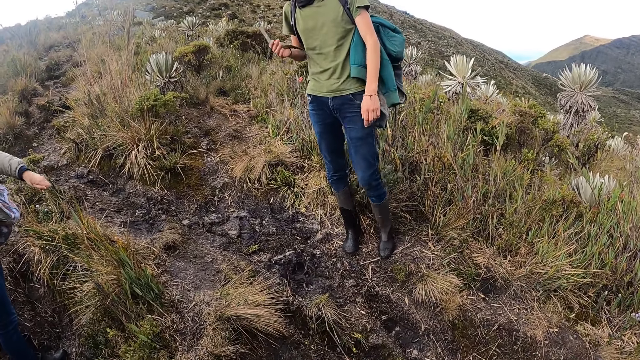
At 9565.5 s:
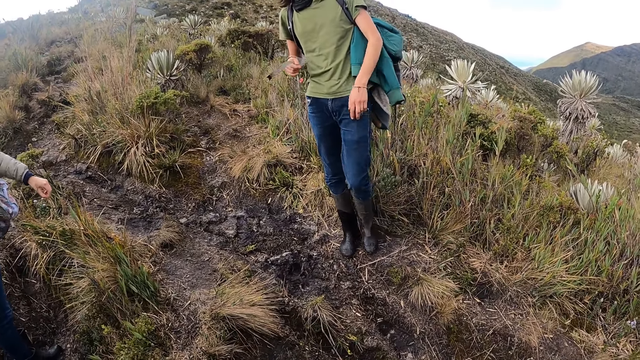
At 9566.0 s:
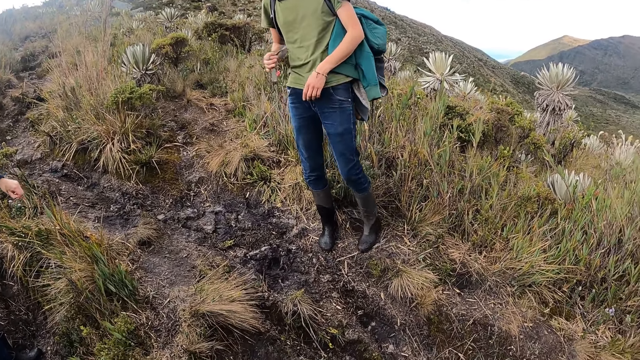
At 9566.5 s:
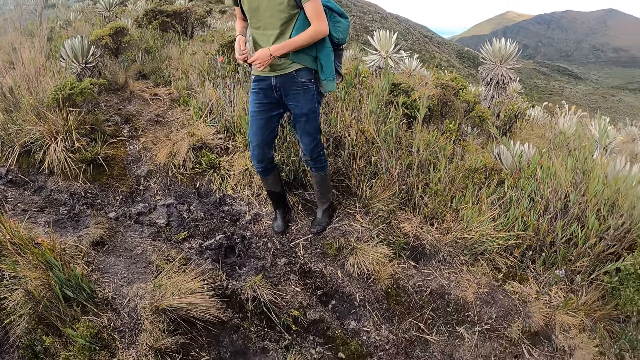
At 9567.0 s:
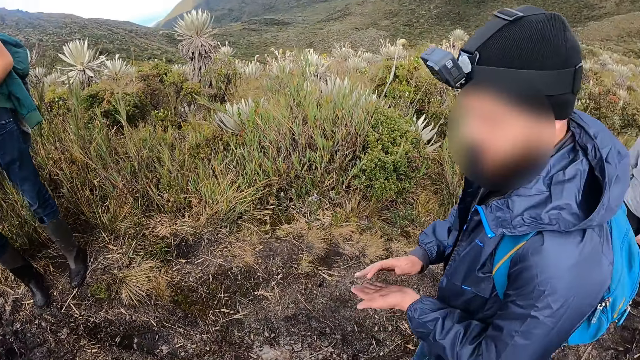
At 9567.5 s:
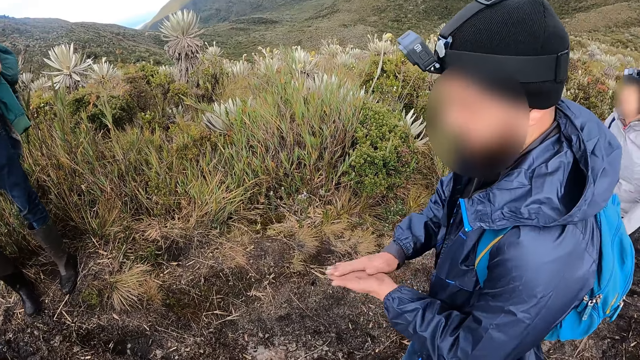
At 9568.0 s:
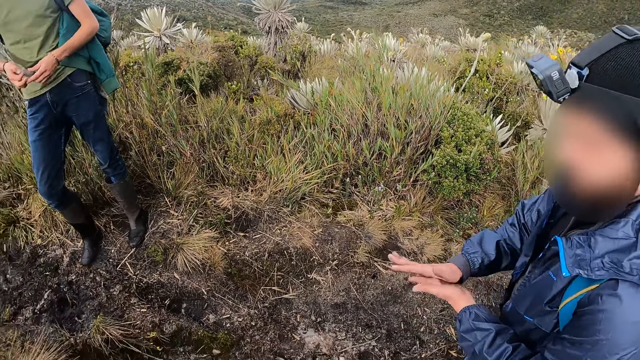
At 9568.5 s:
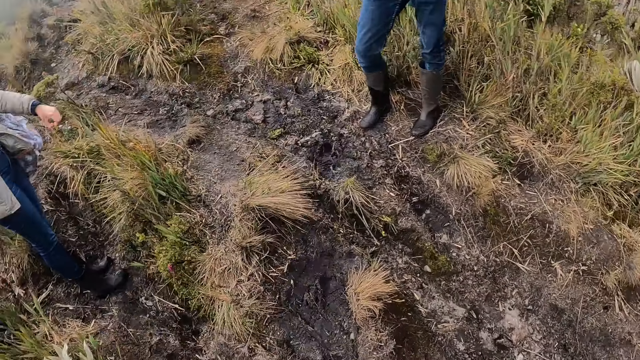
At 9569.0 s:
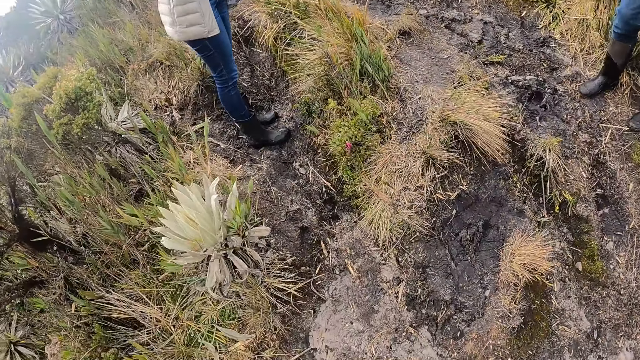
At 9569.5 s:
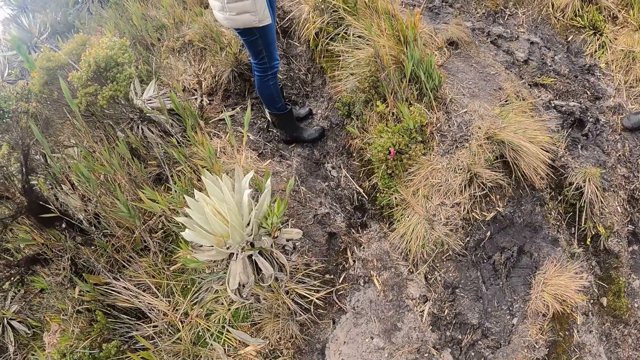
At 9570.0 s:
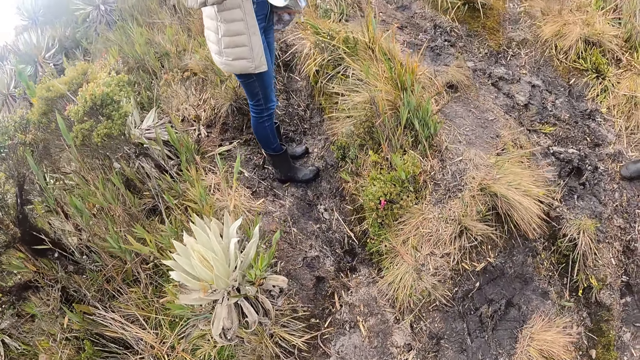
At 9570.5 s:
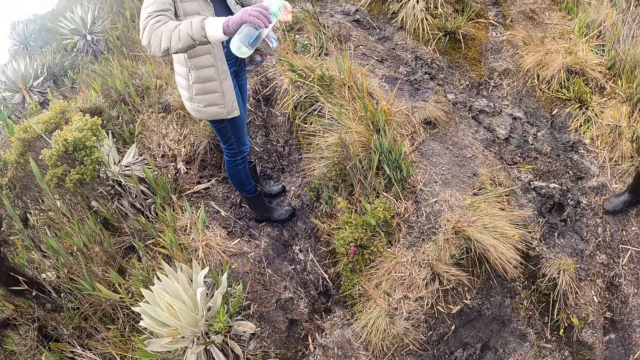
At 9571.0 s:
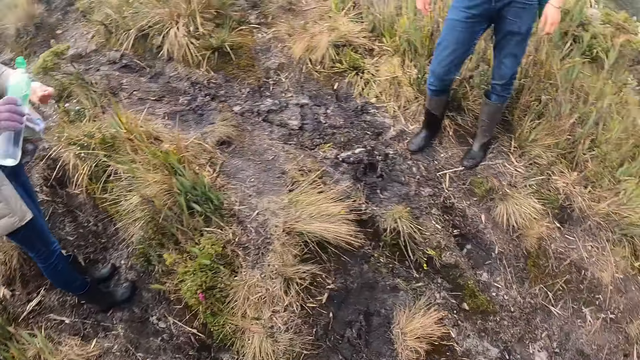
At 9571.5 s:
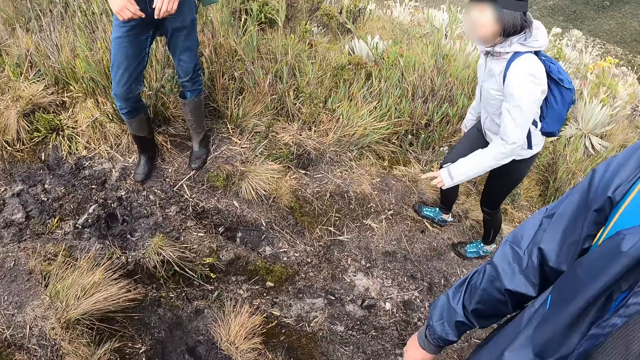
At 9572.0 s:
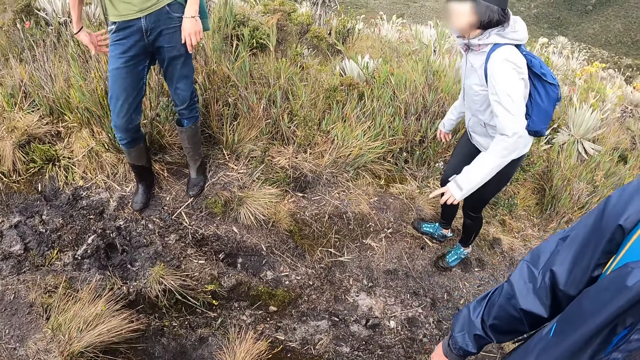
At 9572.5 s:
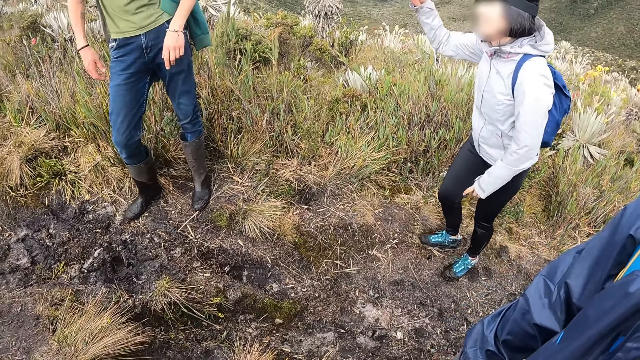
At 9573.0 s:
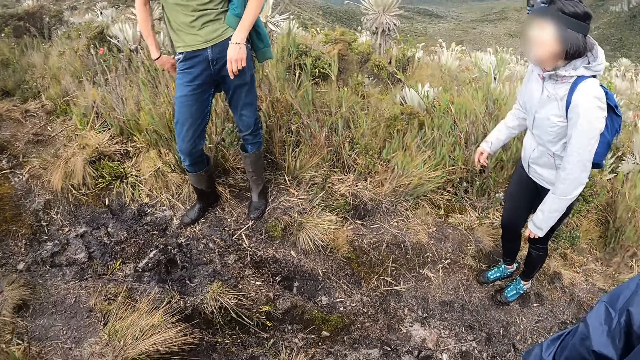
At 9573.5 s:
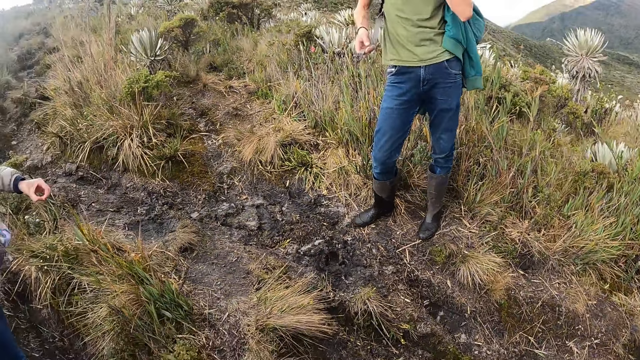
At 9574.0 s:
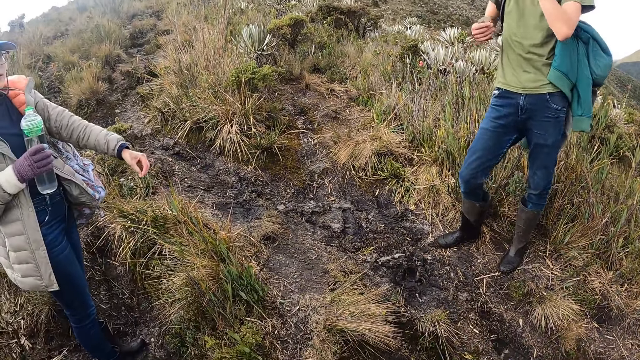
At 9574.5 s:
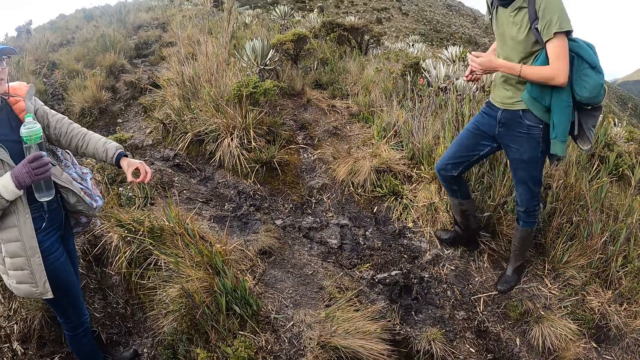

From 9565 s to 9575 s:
A man rubs both hands together. The camera wearer looks at the ground. A woman pours water on her right hand. The camera wearer looks at the colleagues. Another woman converses with another man.

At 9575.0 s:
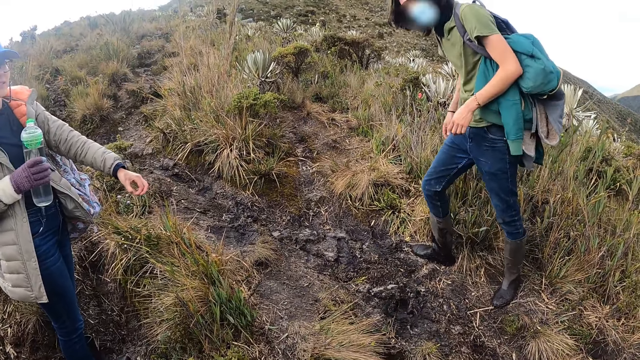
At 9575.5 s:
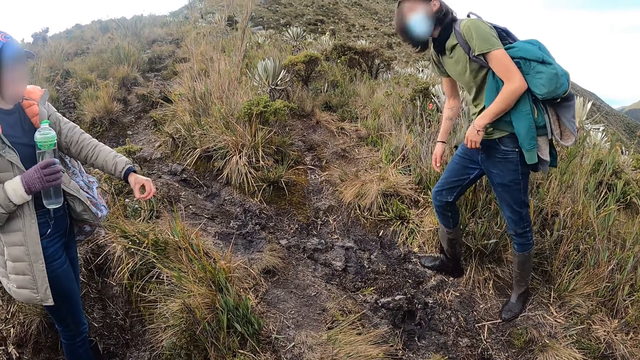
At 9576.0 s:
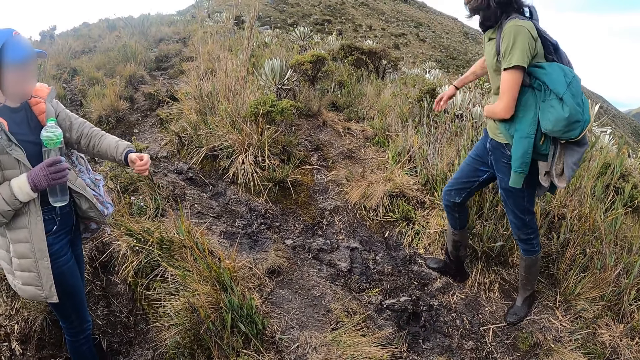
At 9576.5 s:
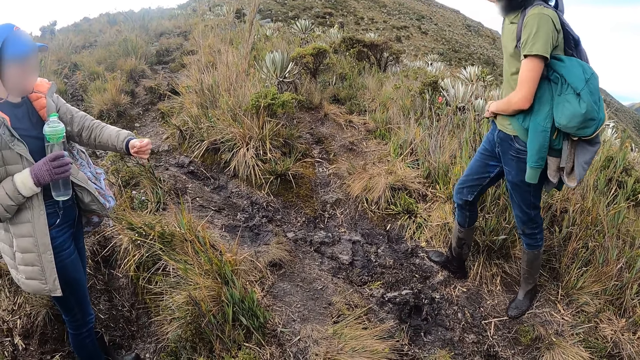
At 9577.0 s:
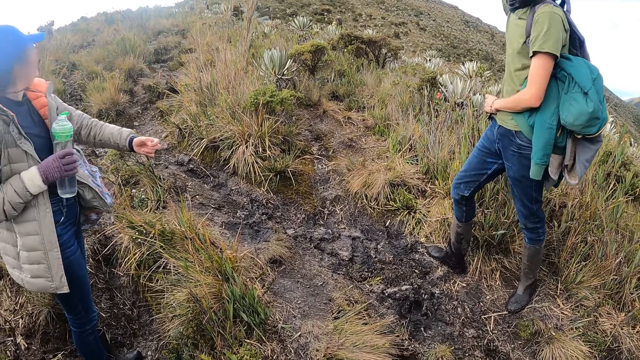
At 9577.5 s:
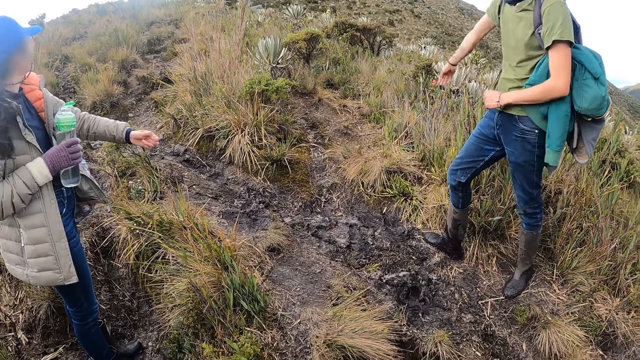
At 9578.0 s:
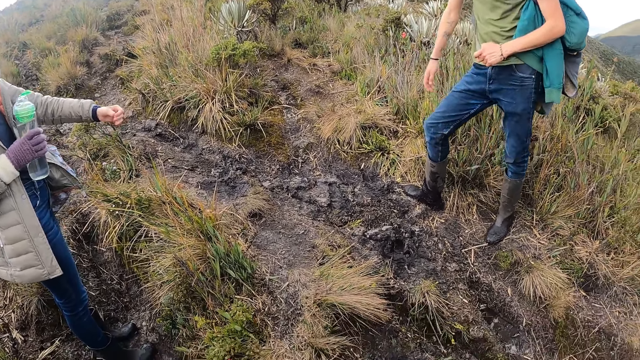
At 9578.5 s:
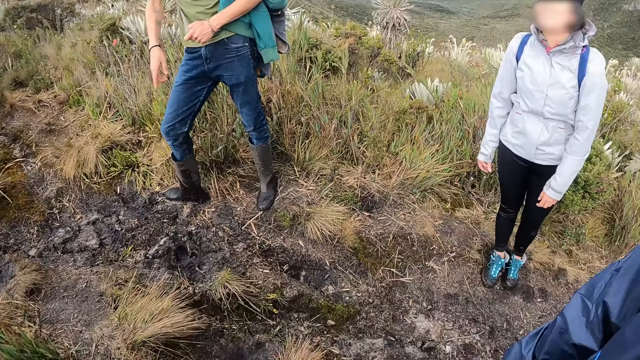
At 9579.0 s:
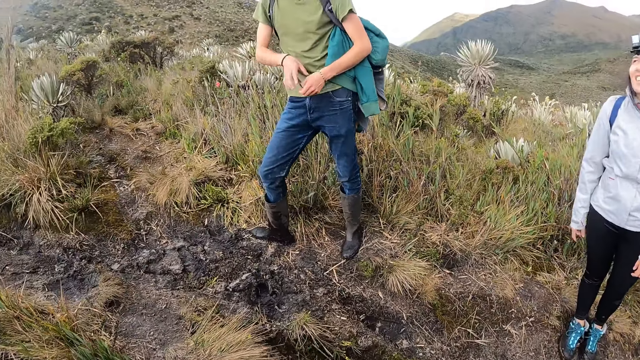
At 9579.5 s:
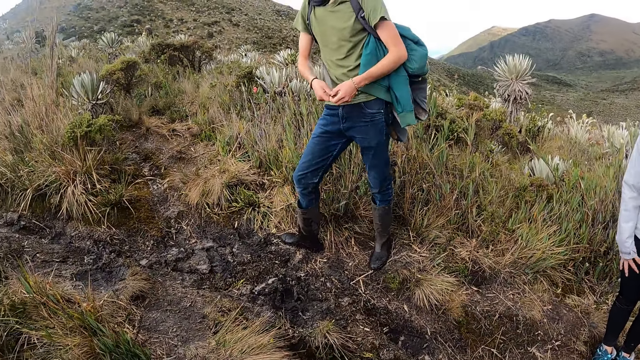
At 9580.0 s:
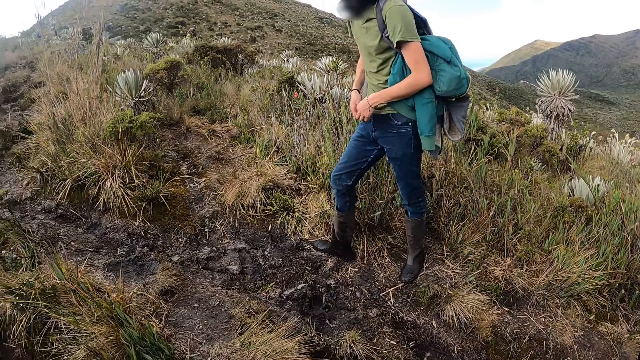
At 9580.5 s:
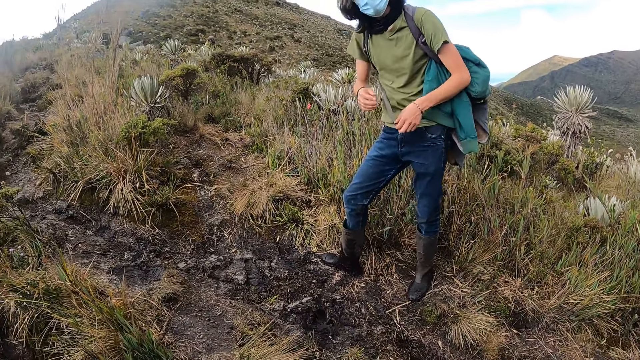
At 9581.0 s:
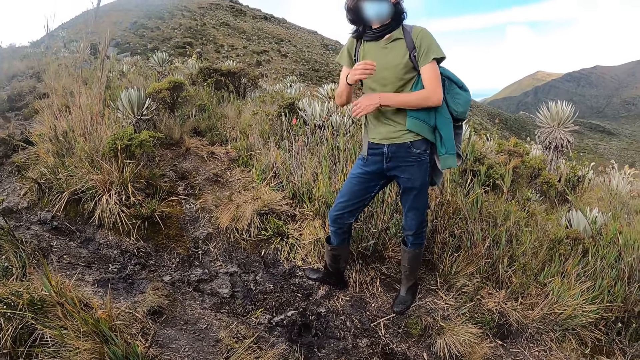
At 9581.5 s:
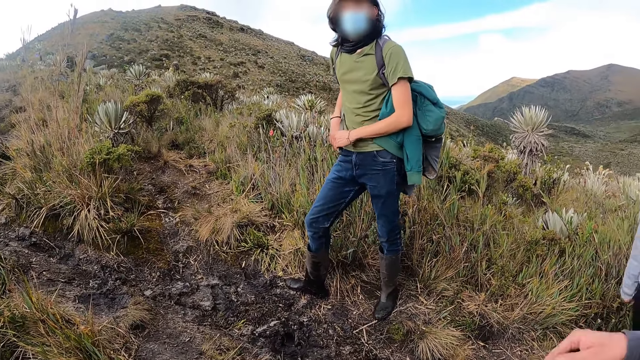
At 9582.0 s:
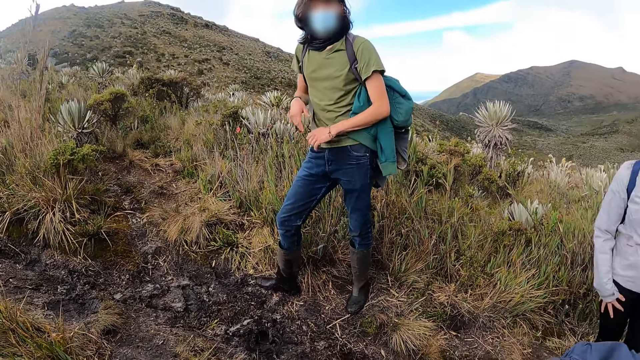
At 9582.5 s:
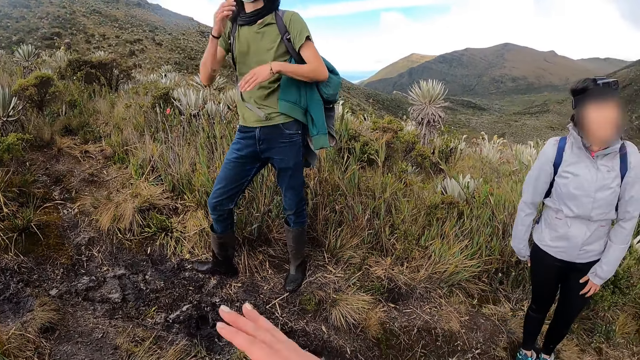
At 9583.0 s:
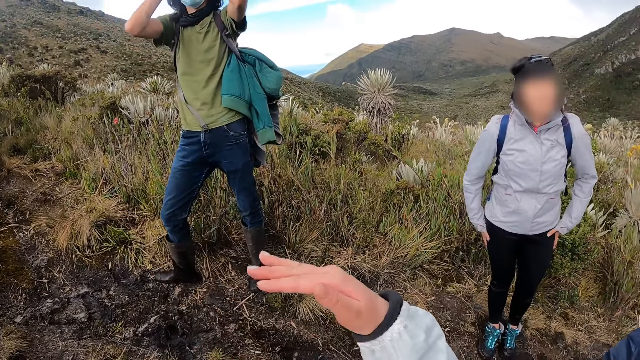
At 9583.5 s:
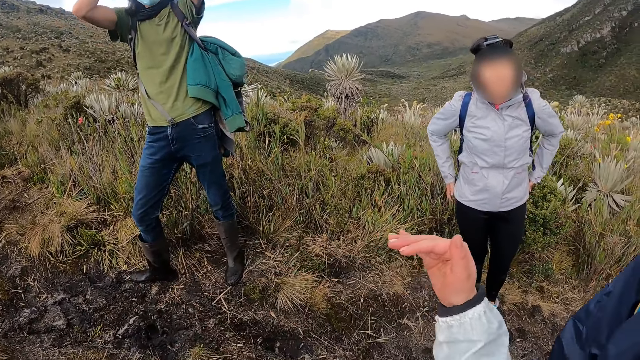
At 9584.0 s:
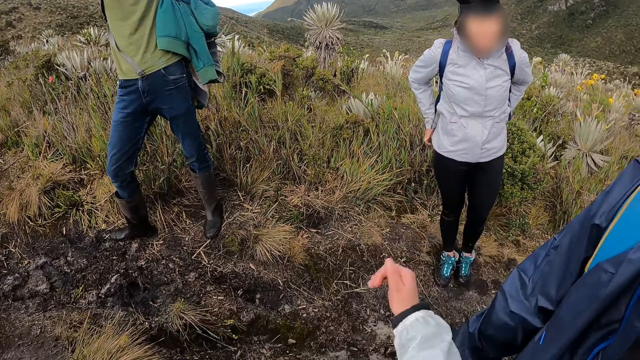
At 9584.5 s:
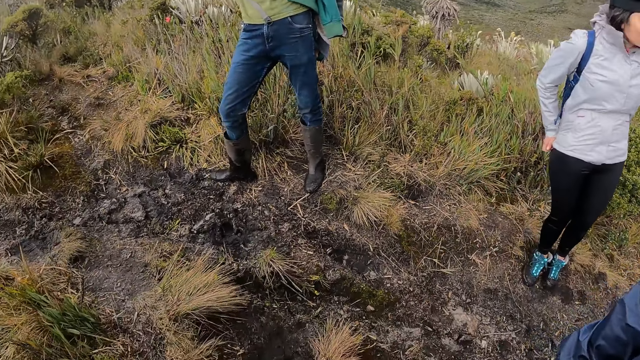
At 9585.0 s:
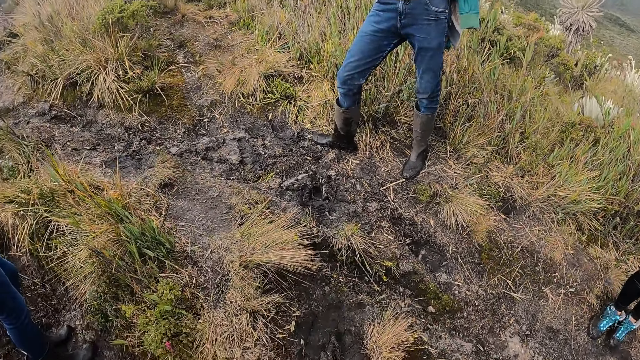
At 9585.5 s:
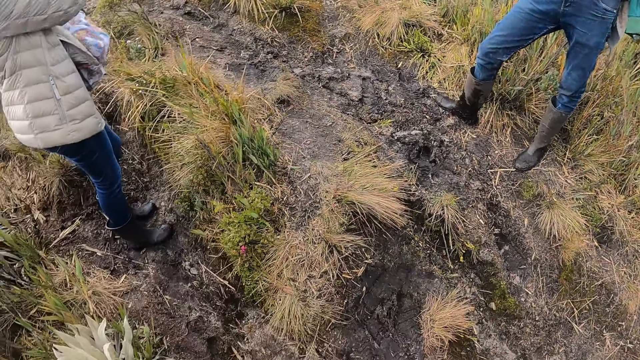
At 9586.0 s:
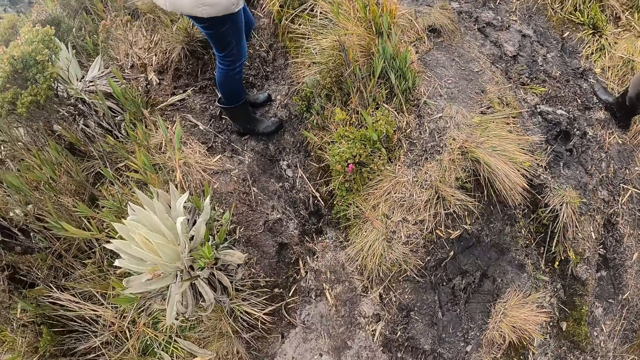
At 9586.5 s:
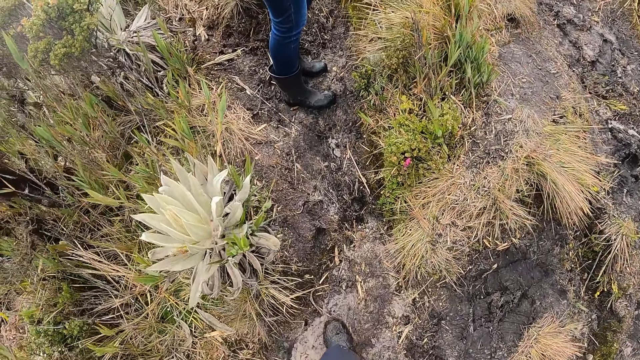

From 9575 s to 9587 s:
A man moves his body. A woman rubs her fingers. The man points with his hand. The camera wearer looks at the man. They move a hand. They look at the ground.
